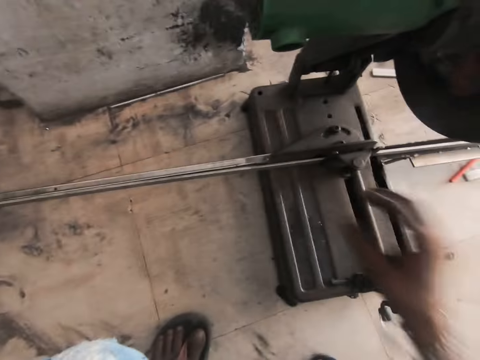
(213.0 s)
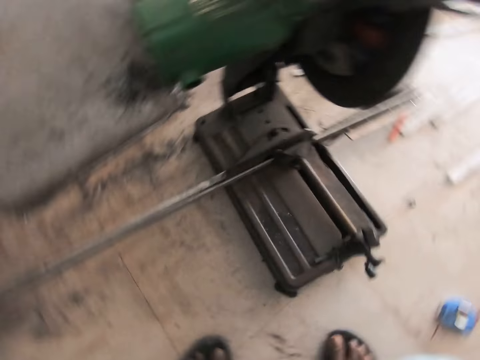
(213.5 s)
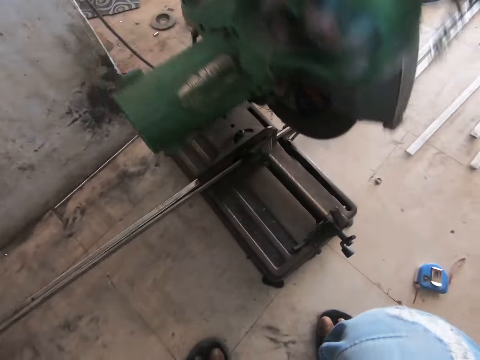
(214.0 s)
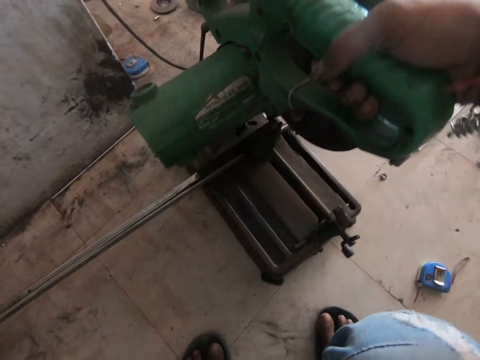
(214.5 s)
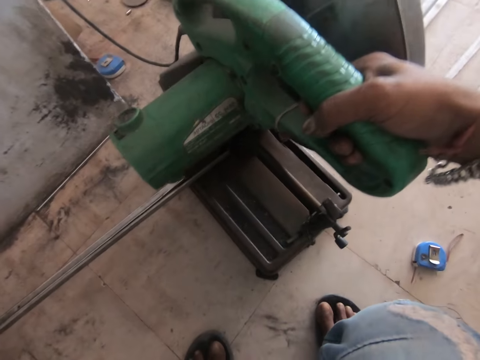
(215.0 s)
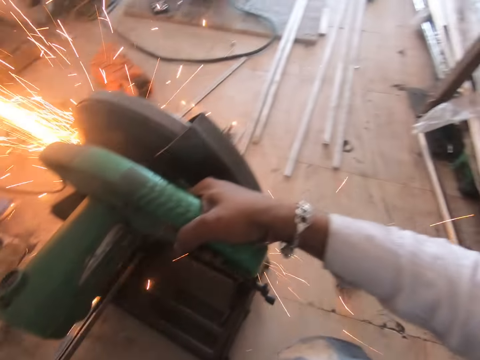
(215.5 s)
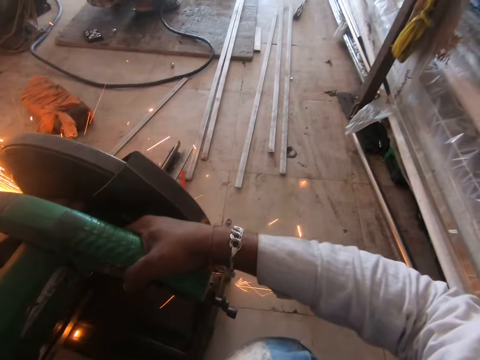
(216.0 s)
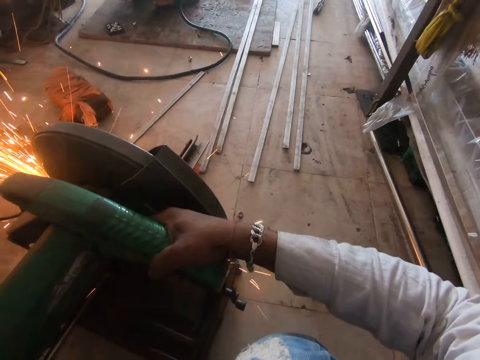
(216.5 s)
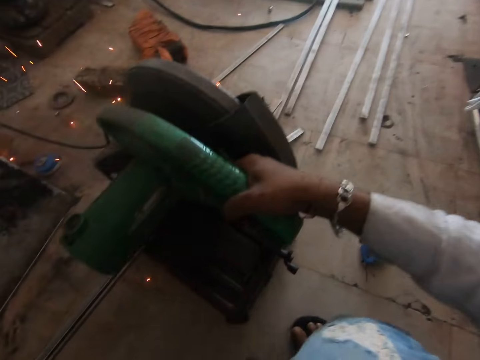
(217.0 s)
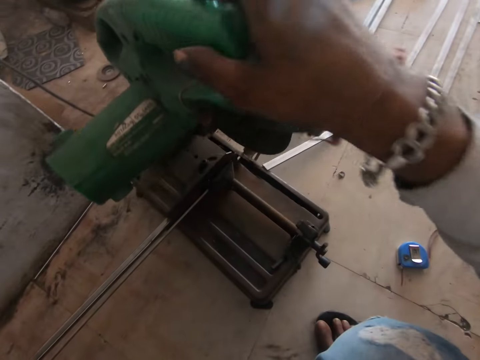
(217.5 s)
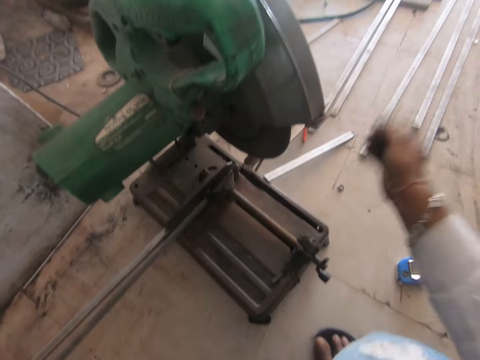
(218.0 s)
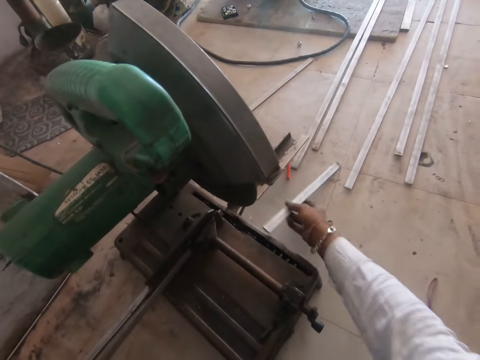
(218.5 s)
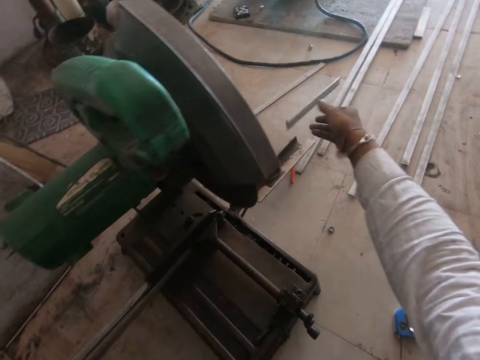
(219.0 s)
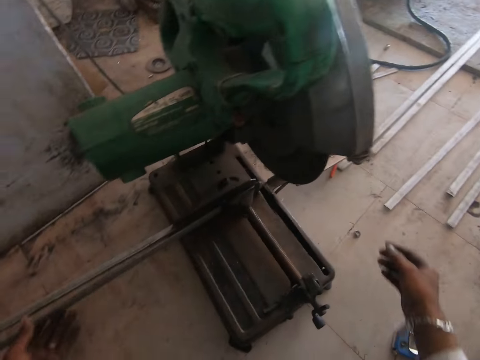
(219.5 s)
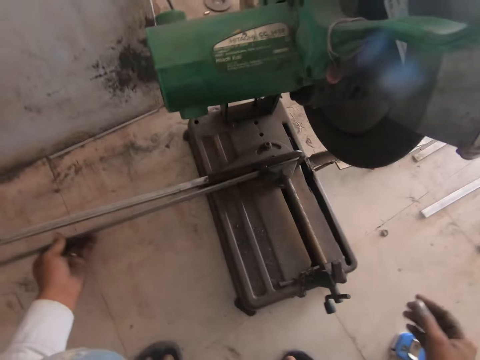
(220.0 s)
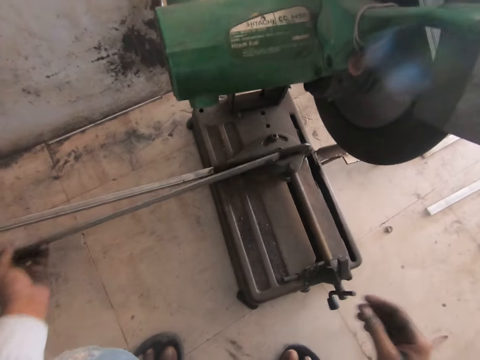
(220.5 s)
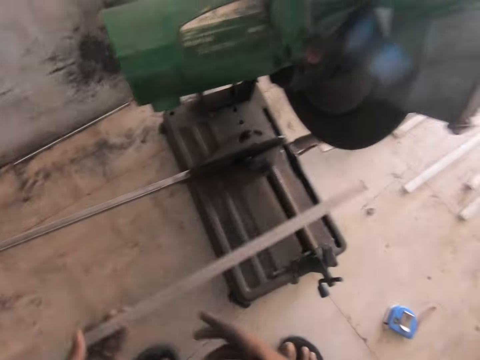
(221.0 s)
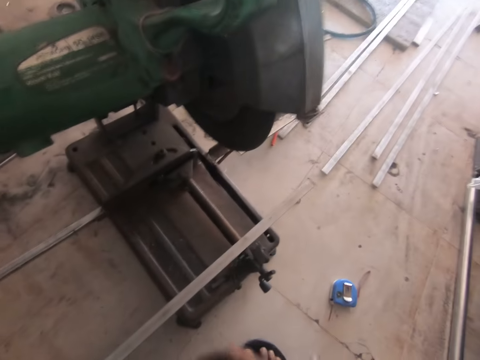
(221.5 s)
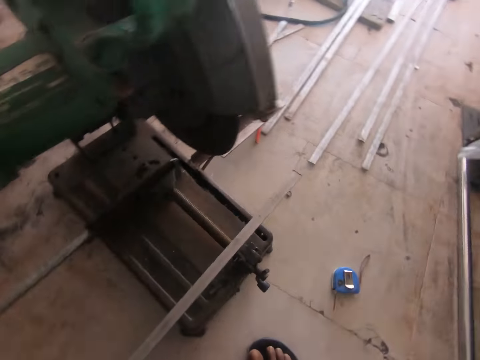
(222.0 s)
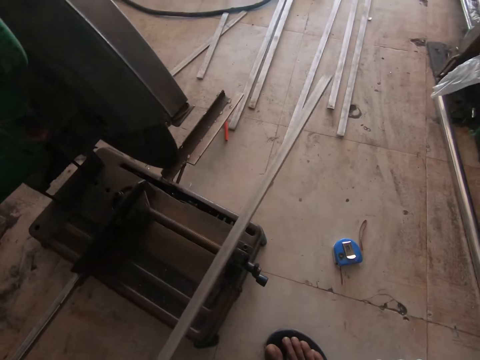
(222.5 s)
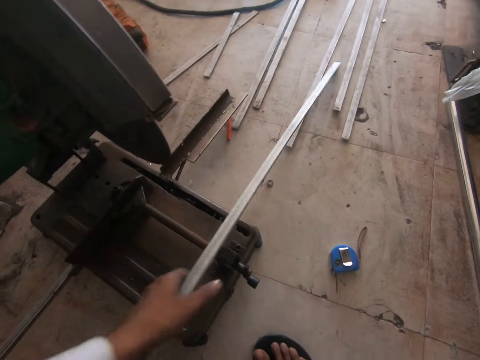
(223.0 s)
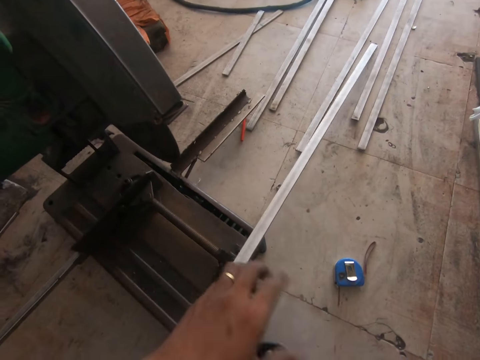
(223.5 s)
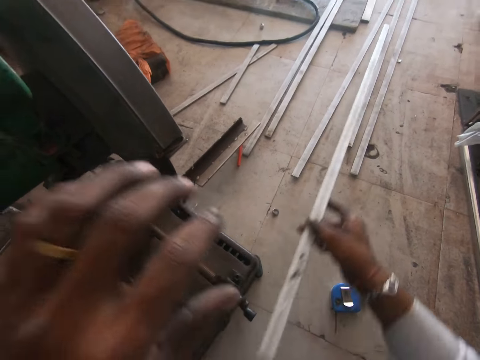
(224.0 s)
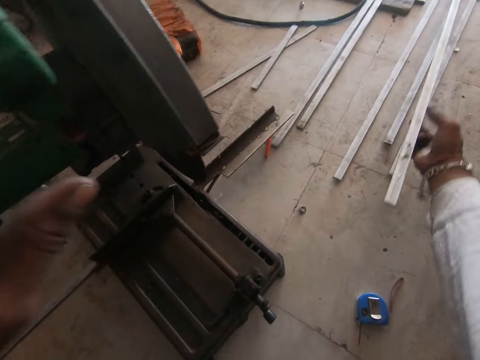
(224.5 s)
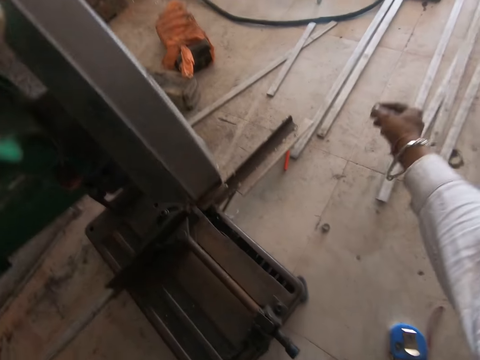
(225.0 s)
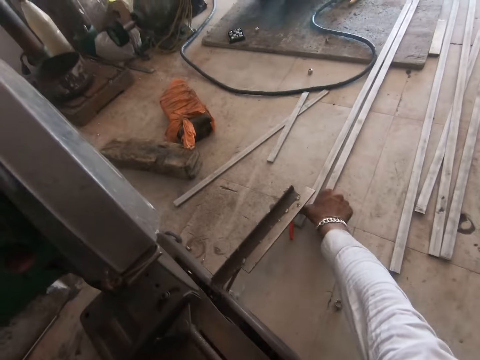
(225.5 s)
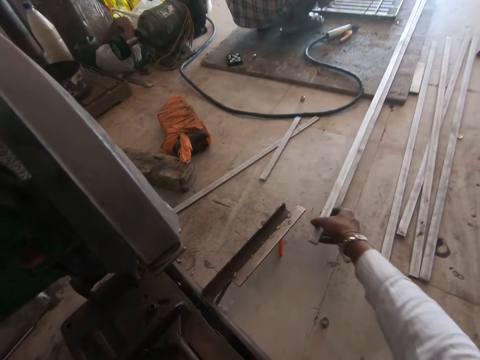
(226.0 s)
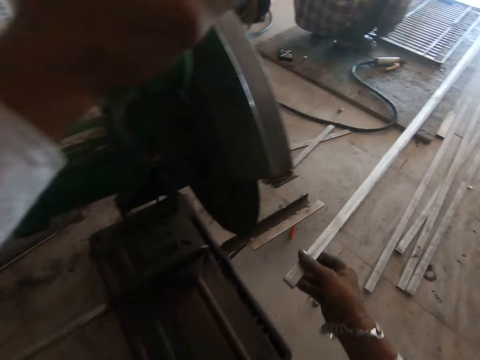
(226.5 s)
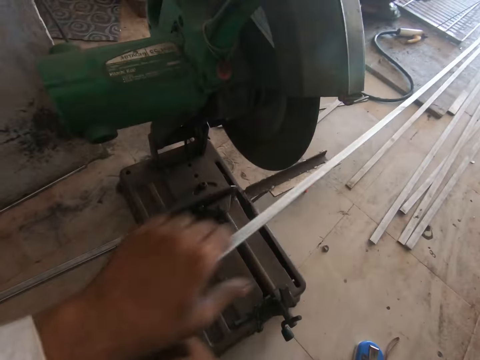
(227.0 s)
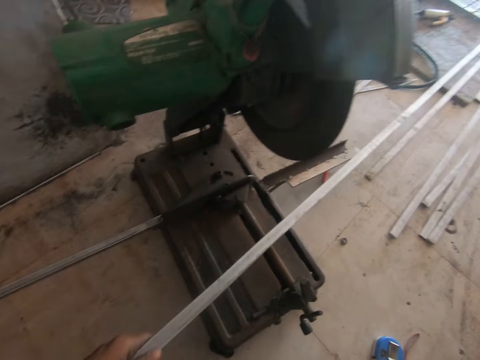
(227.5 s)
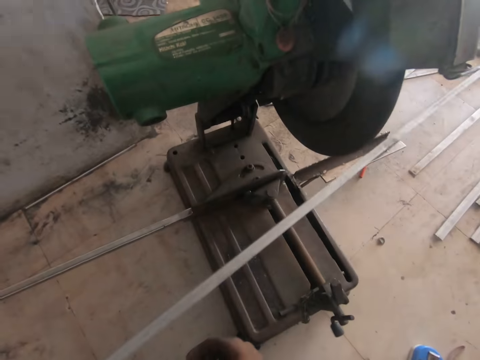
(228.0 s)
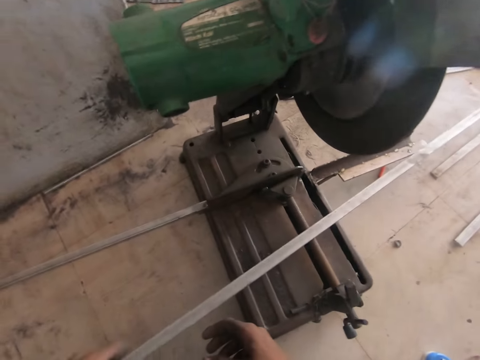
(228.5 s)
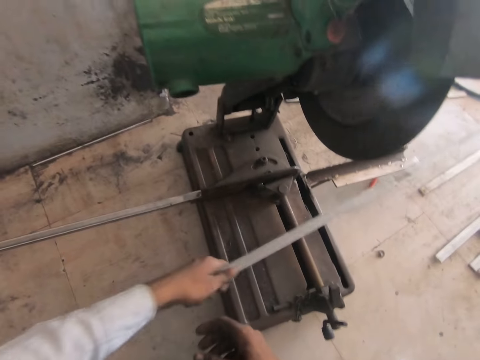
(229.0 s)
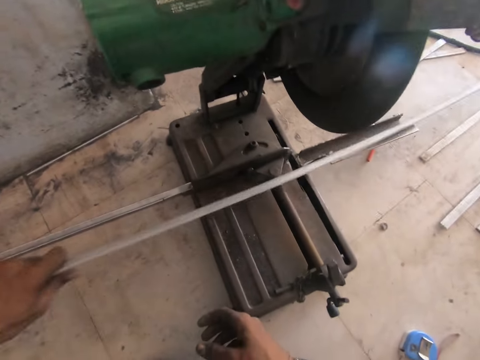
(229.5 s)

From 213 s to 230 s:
The camera wearer pulls the machine. They cut the steel metal with the cutter machine. They throw the steel metal on the floor. They place the steel metal on the floor. They pick up the steel metal. They pull the metal.

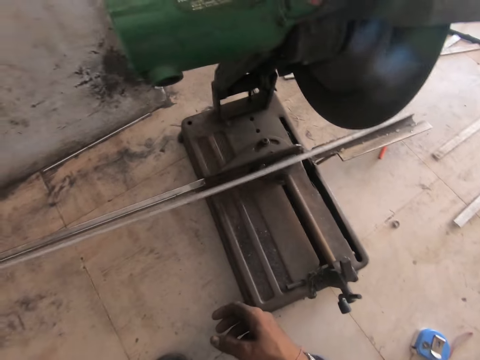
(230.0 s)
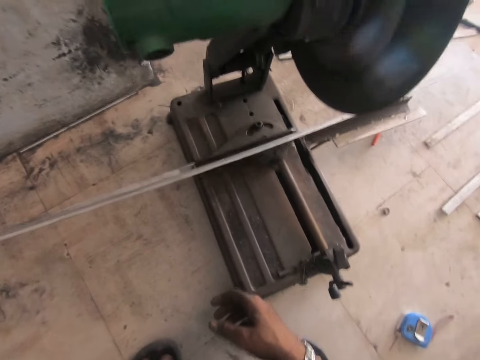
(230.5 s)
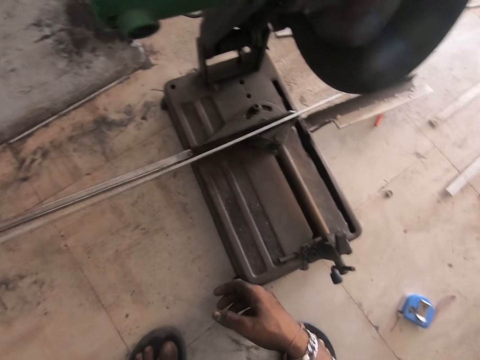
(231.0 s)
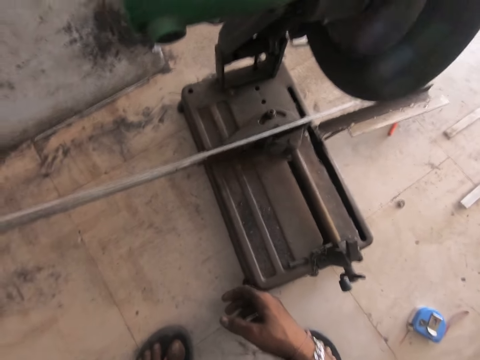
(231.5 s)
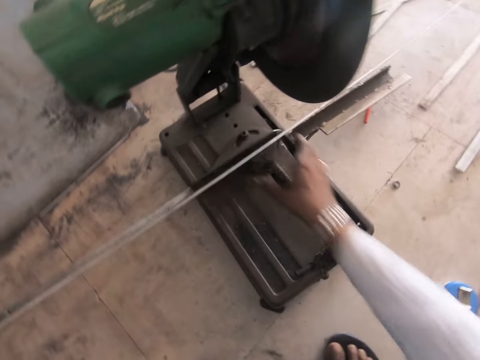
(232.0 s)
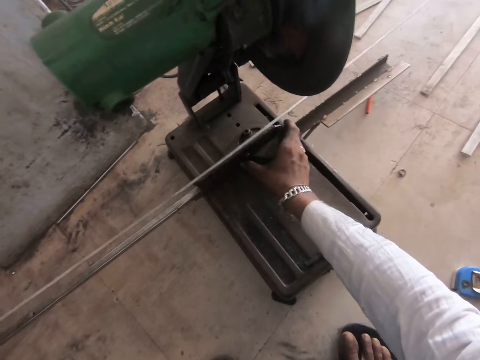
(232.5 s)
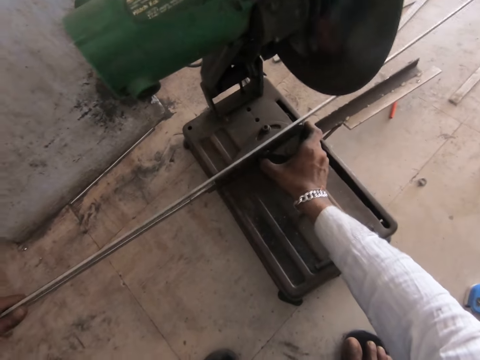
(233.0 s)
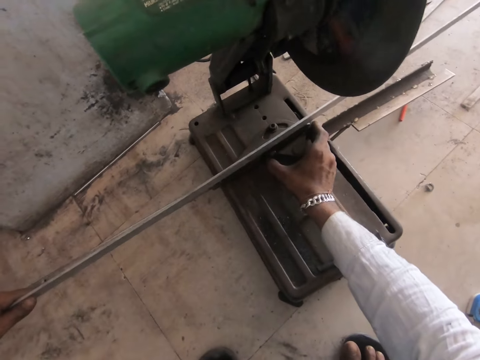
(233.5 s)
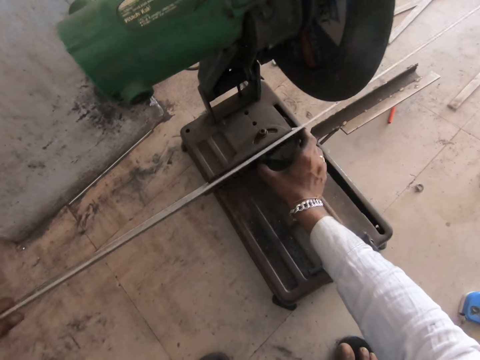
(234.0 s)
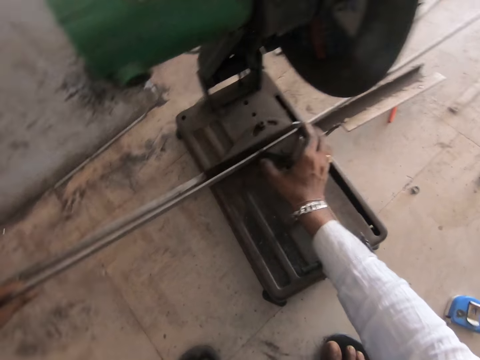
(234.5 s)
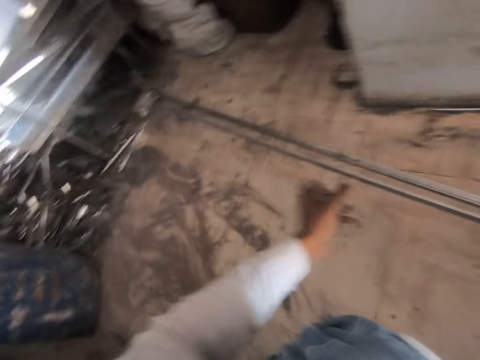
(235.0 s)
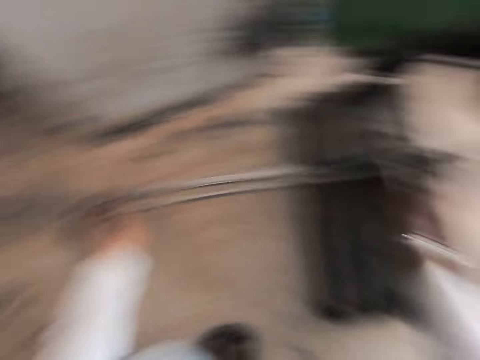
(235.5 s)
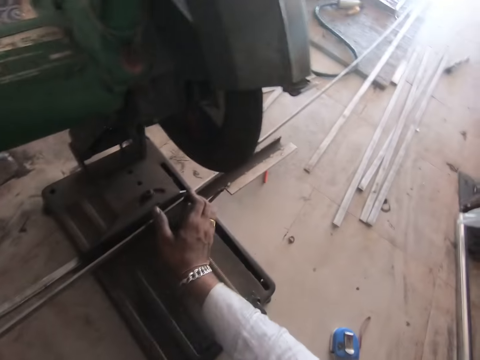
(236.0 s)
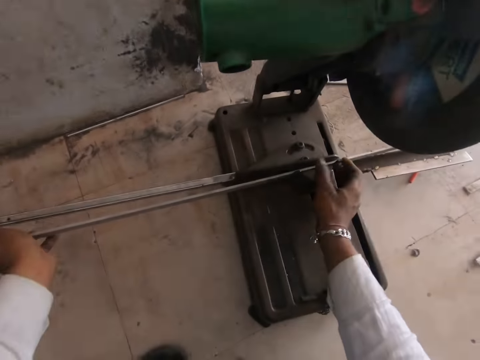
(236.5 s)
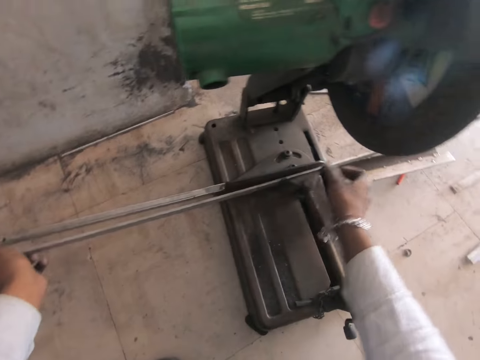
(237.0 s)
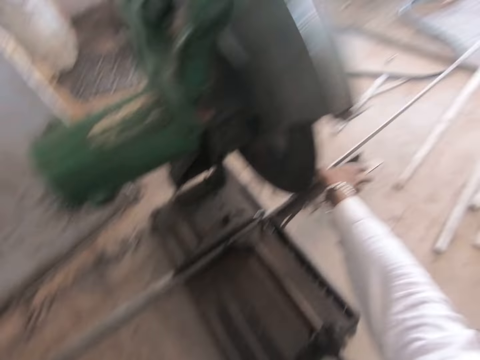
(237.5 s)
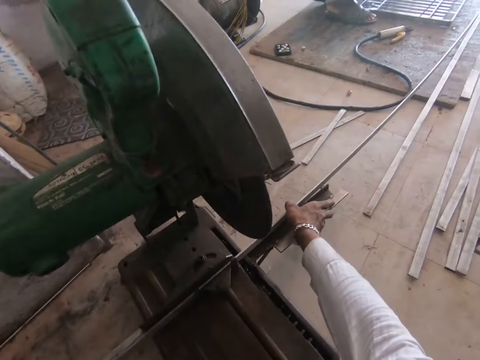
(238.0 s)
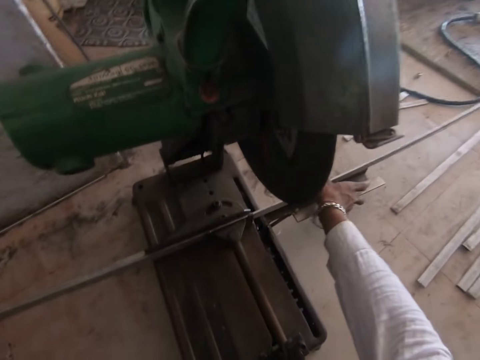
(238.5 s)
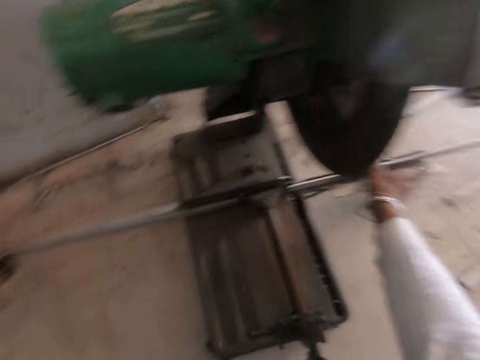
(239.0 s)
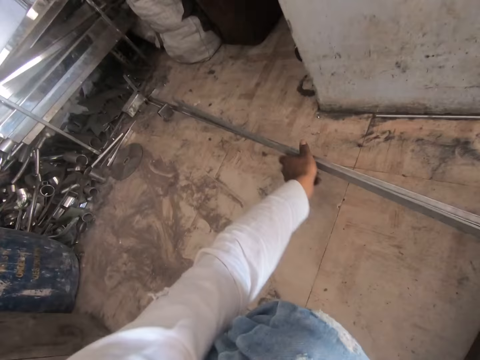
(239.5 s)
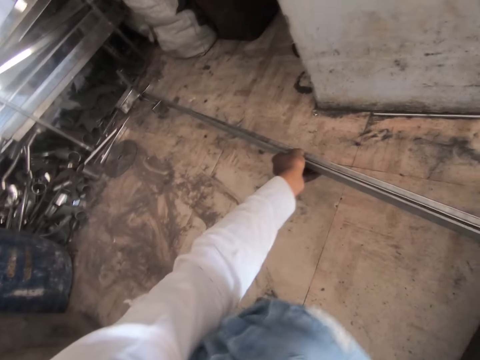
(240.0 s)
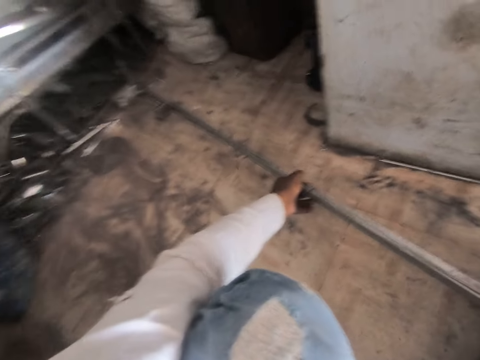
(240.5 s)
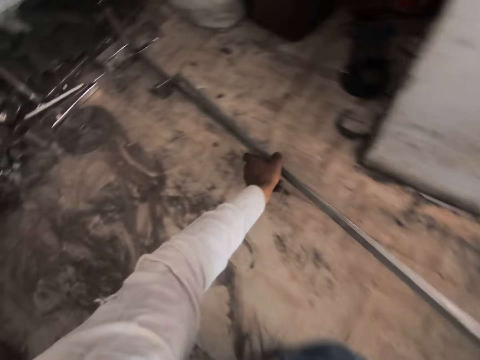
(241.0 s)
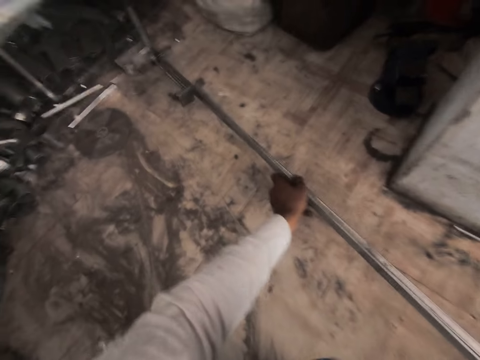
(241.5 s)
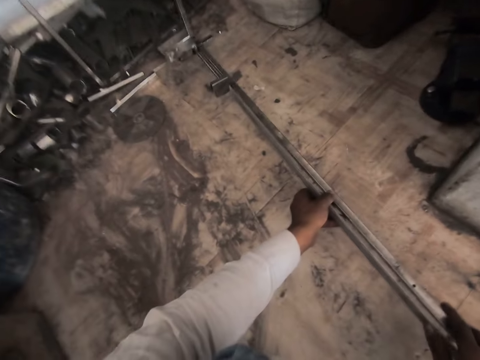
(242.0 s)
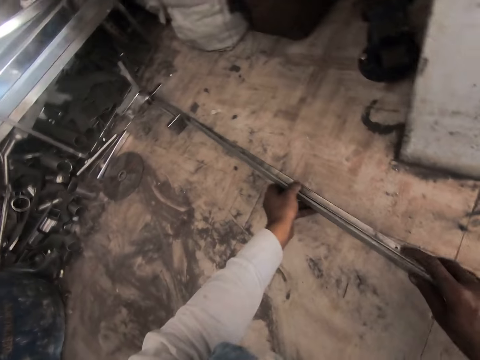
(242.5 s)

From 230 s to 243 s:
The camera wearer puts the metal in the machine. They adjust the steel cutter machine. They adjust the steel cutter.
